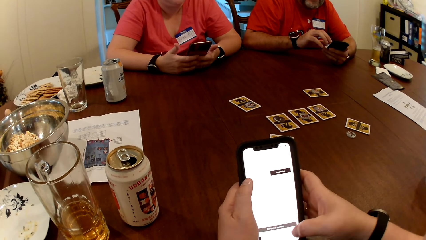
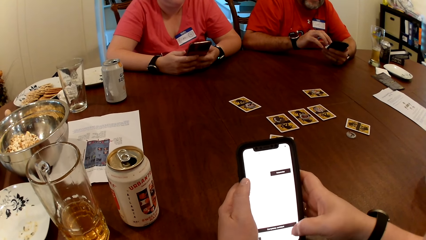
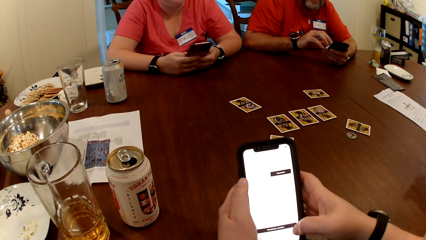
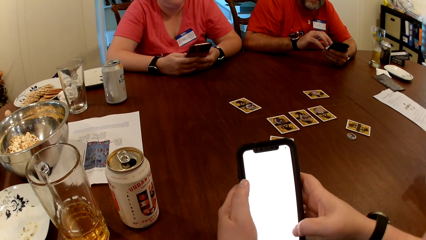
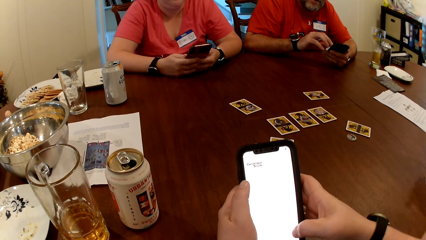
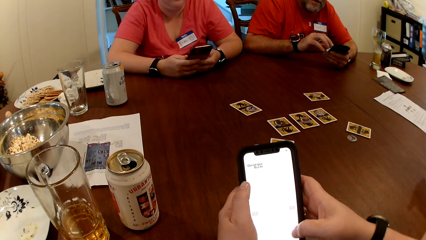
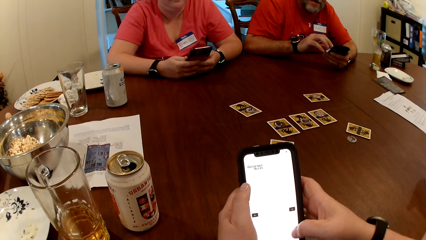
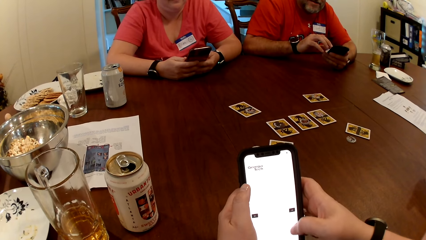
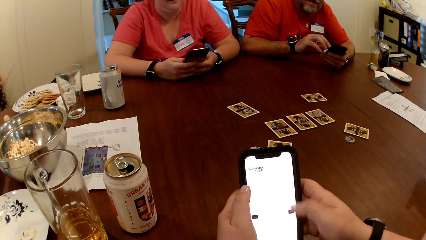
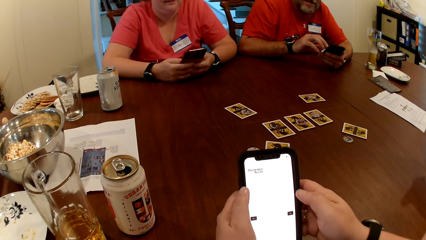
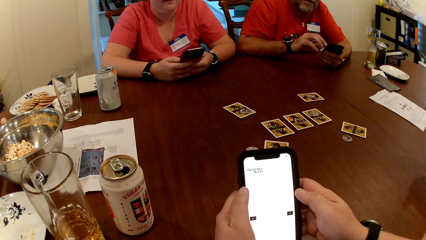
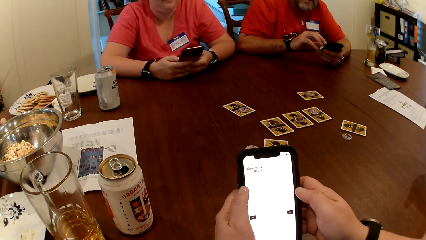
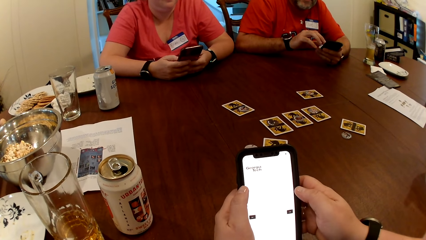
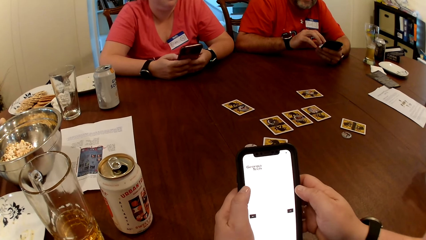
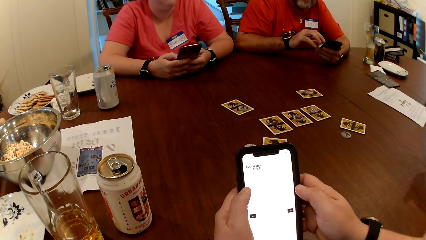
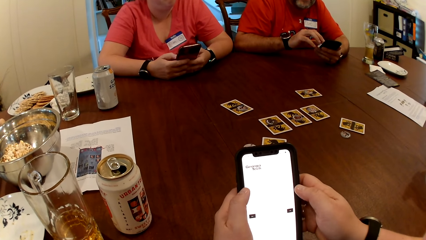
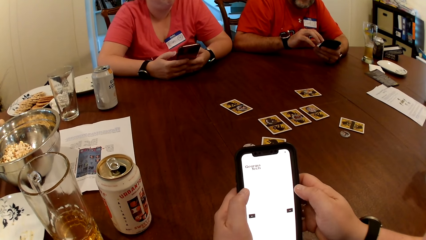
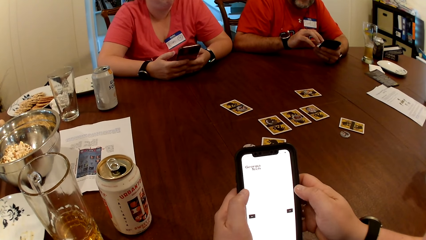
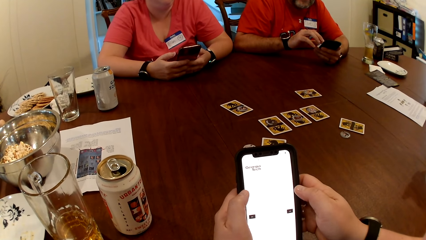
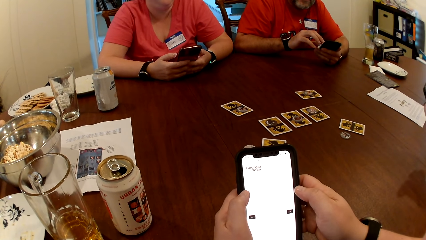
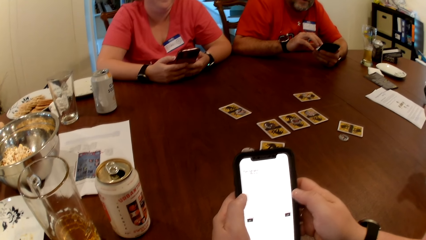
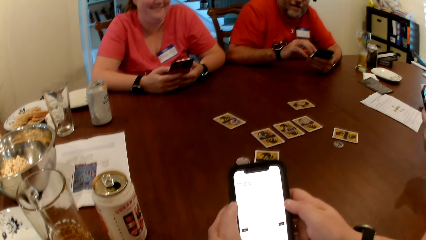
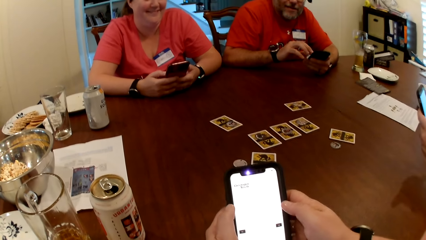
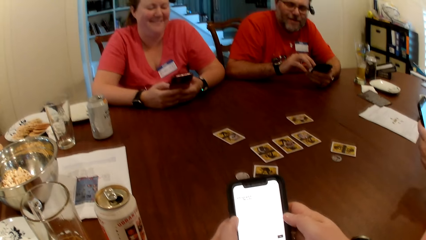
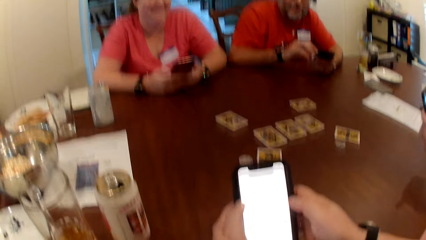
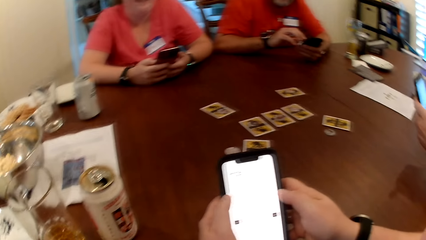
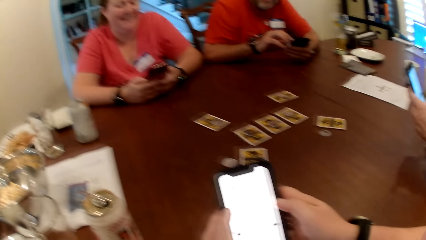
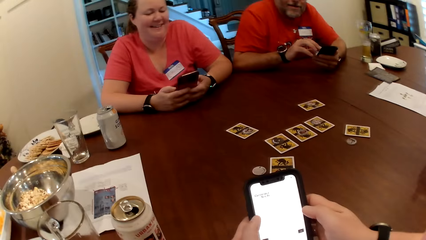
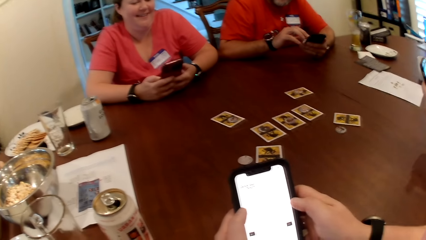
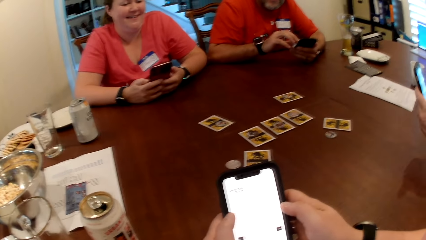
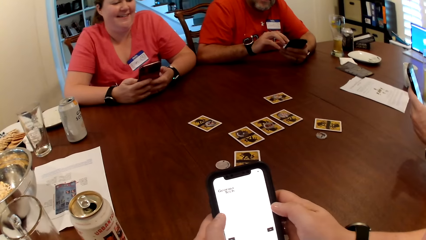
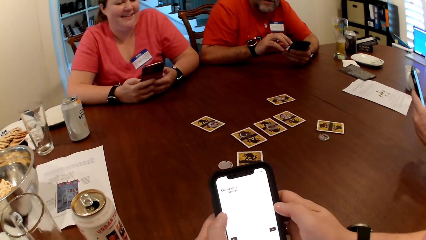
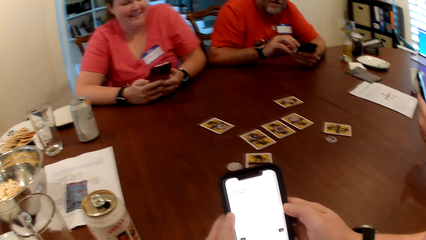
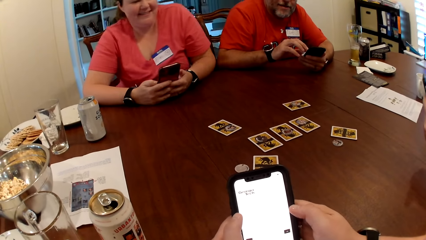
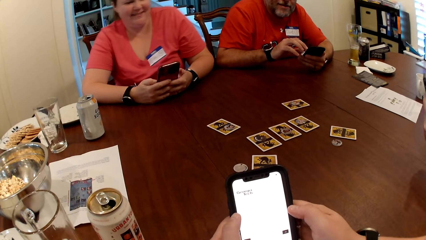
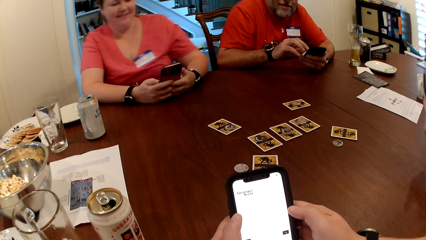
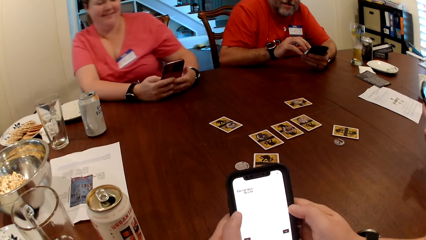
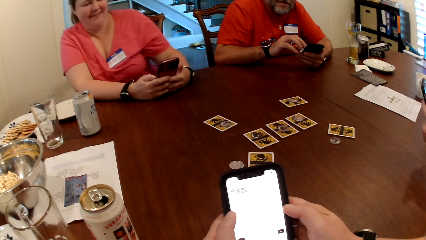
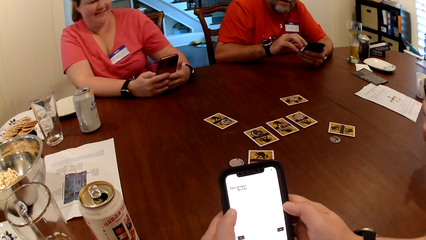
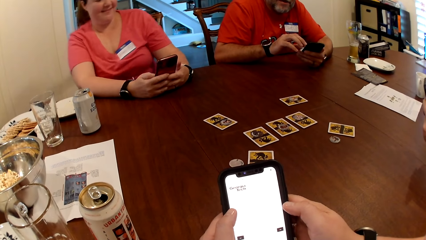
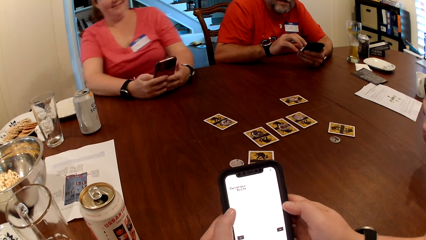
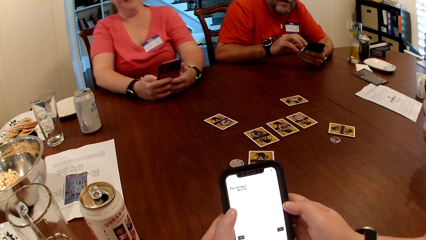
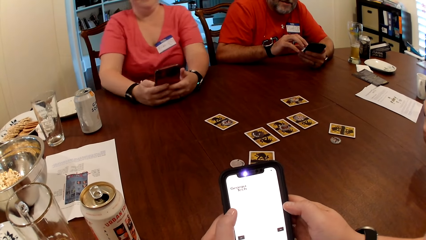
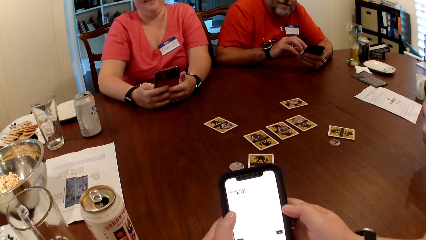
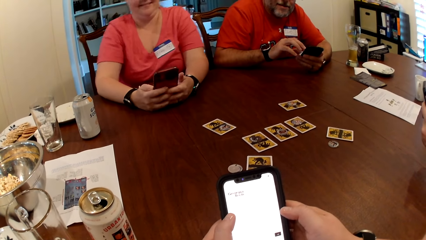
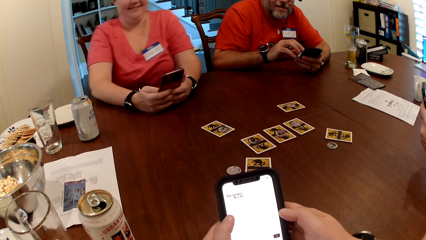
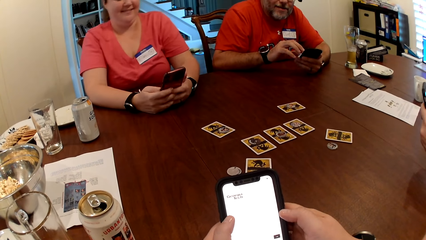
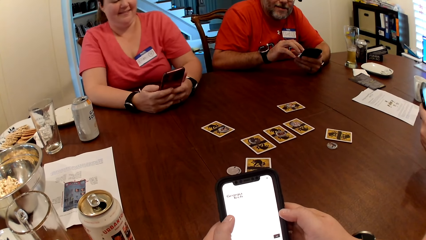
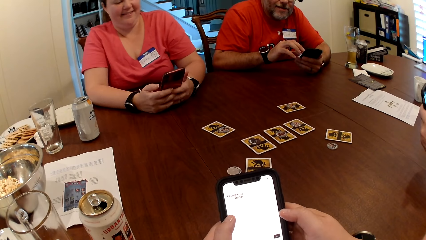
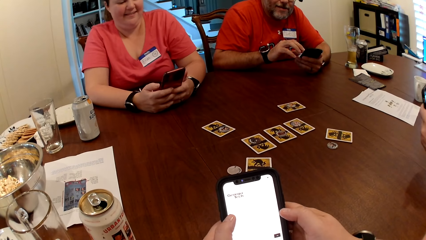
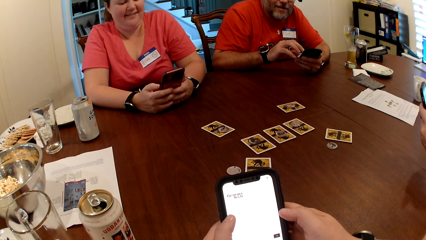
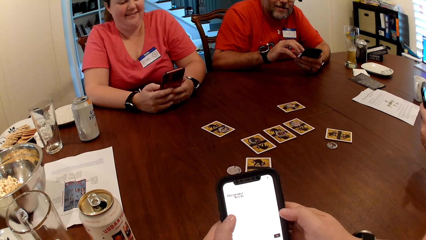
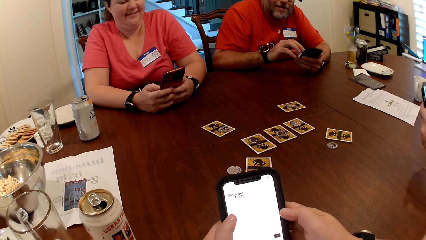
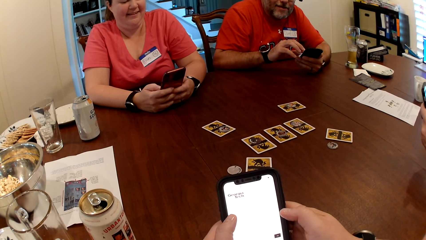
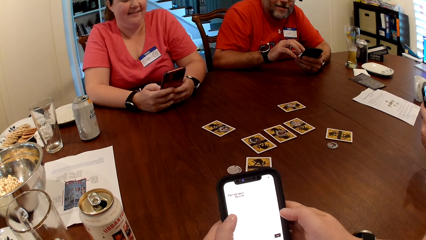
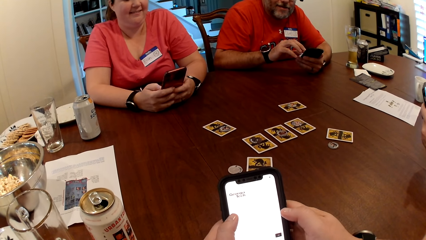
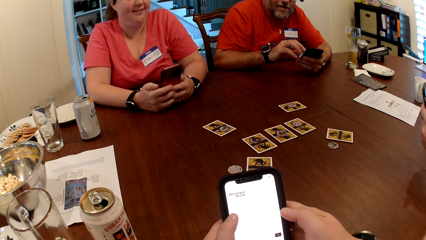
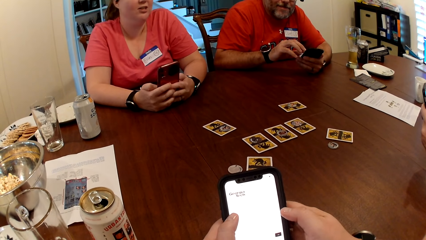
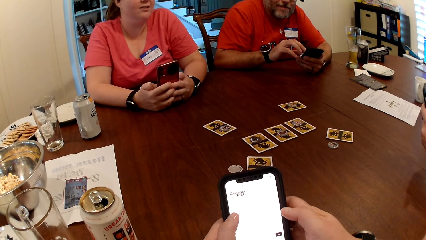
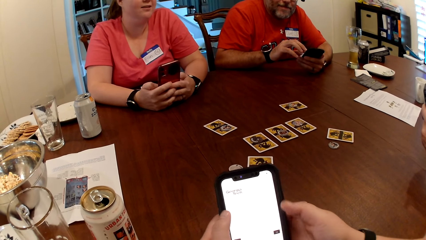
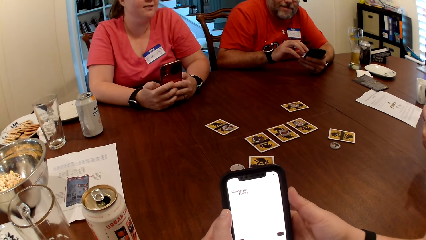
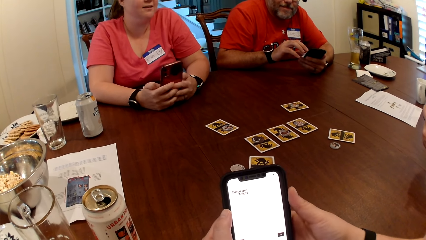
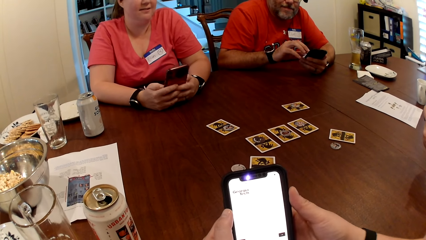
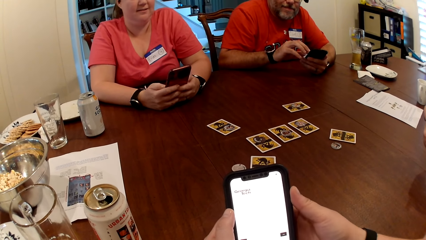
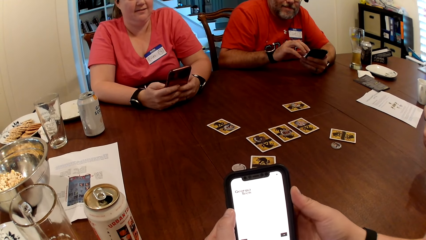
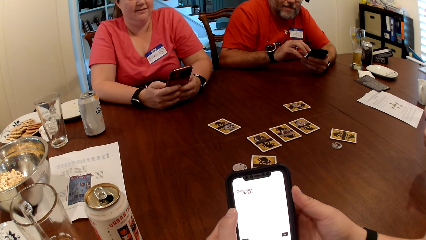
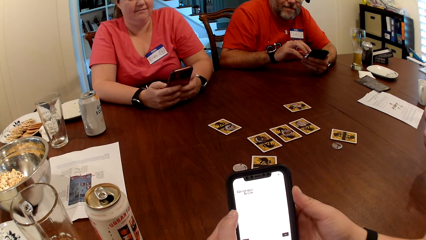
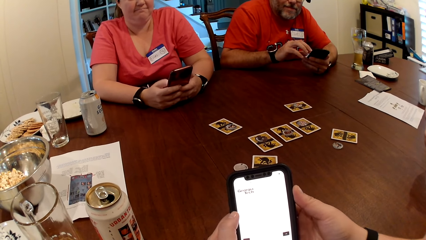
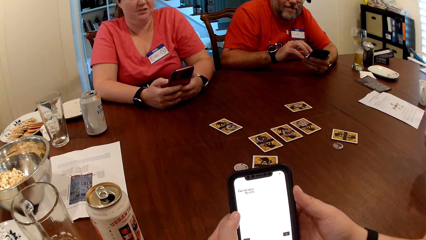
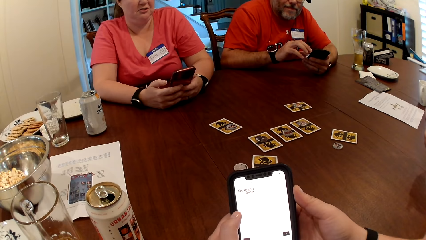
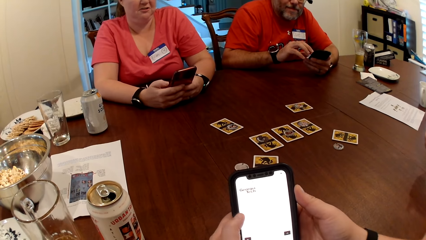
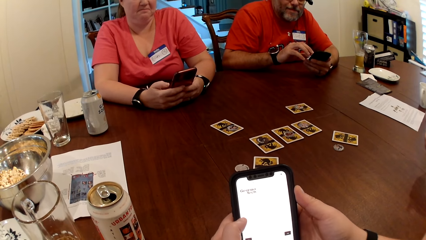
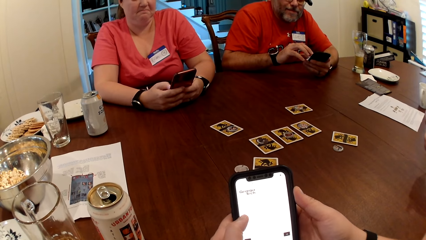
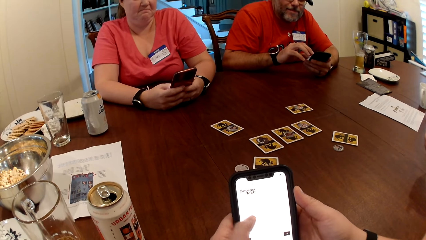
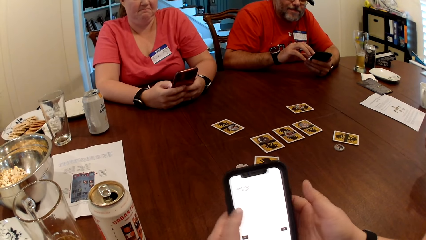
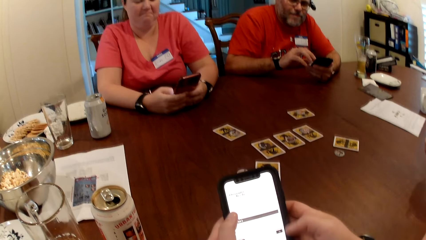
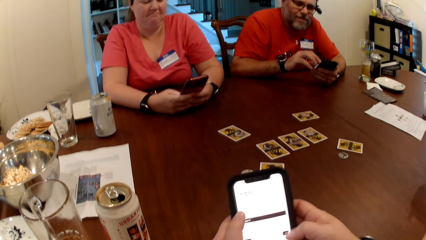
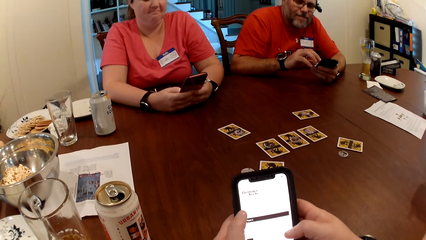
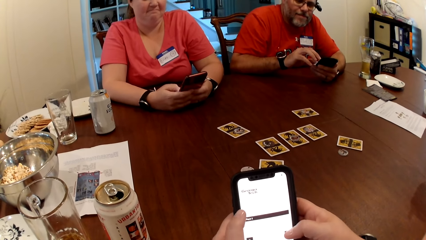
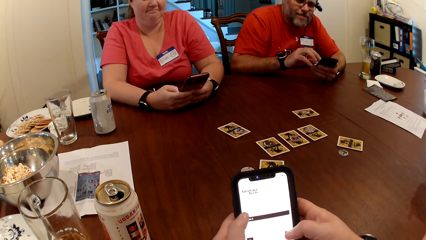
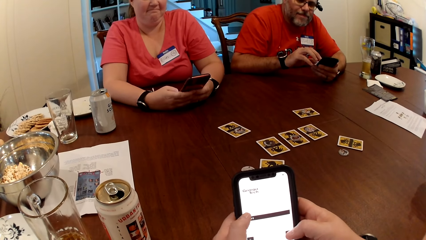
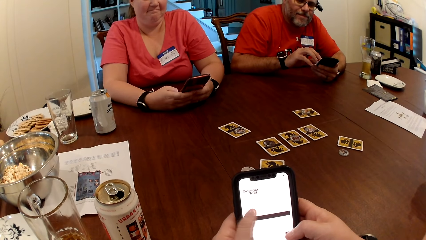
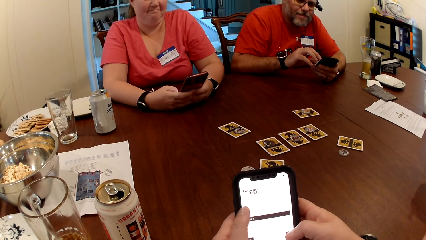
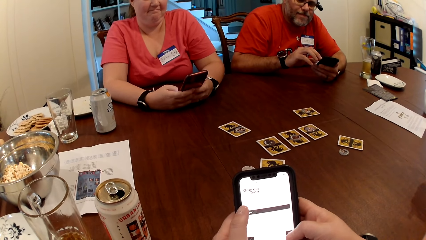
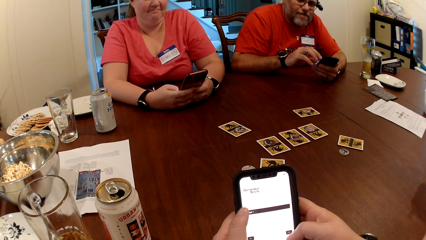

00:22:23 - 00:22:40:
A lady operates a mobile phone. The camera wearer looks around a room. The lady adjusts herself on a chair. The camera wearer operates a mobile phone. The lady operates the mobile phone.
